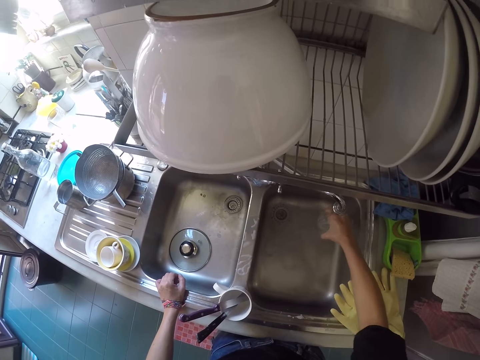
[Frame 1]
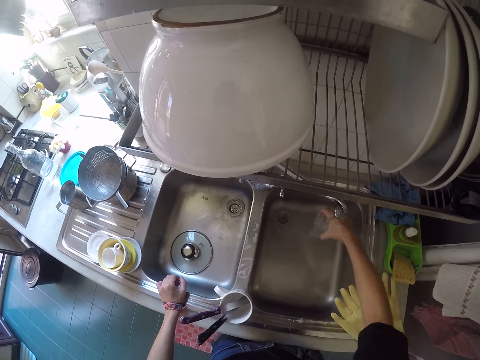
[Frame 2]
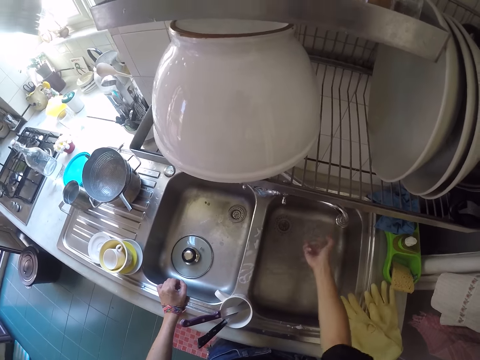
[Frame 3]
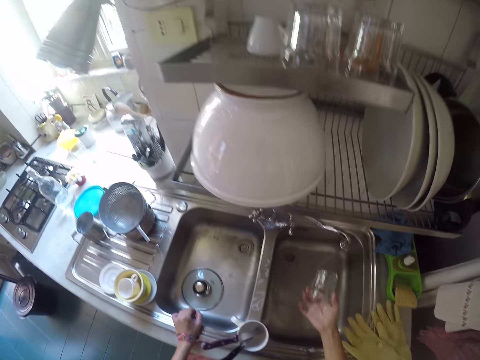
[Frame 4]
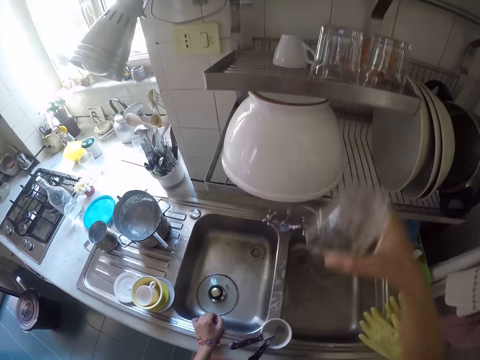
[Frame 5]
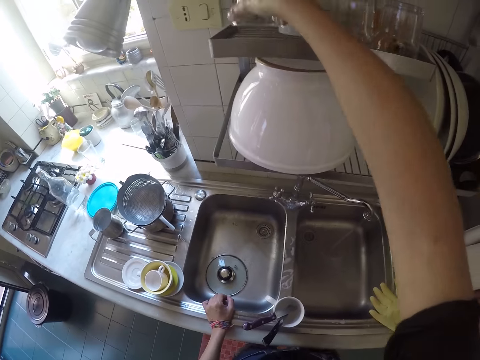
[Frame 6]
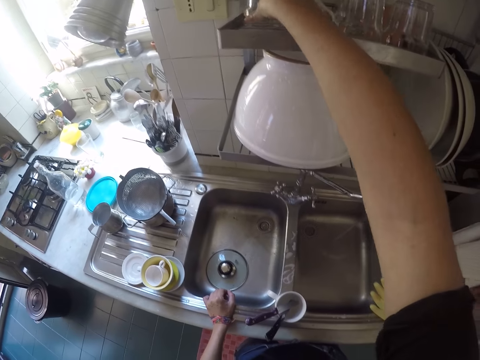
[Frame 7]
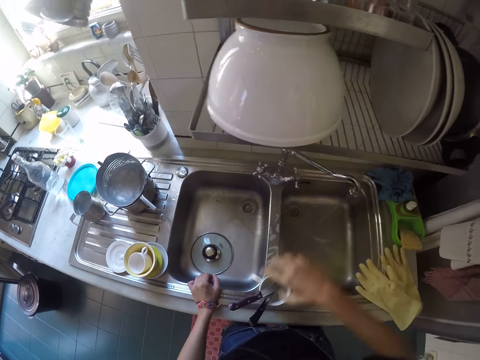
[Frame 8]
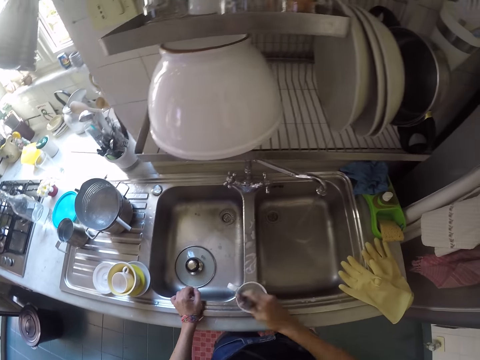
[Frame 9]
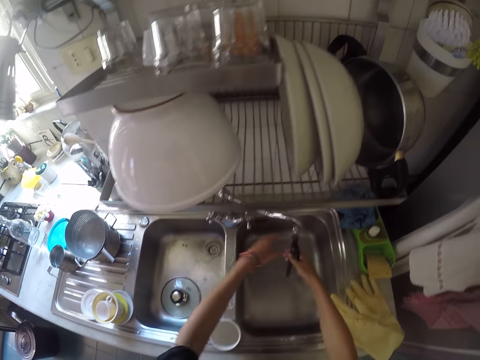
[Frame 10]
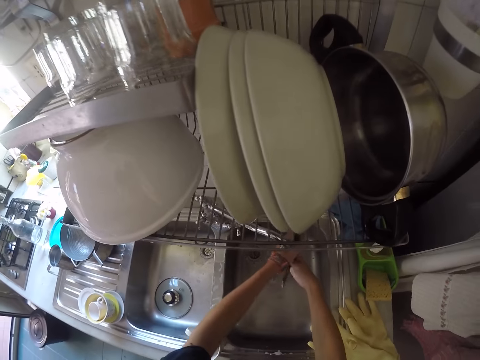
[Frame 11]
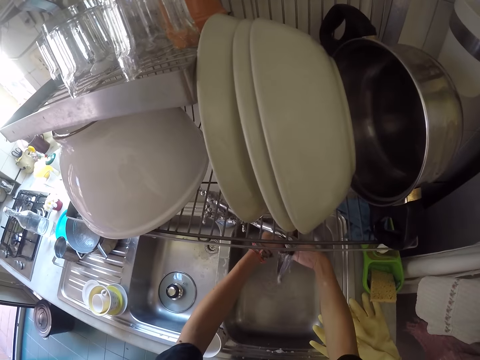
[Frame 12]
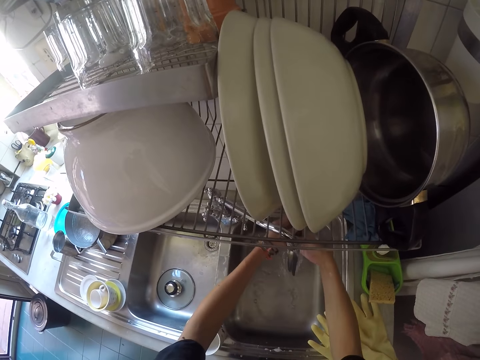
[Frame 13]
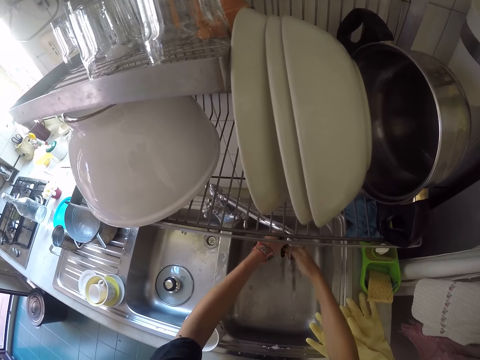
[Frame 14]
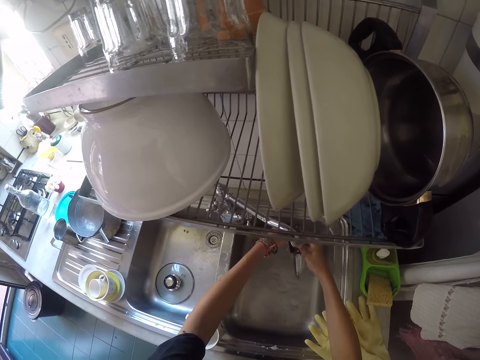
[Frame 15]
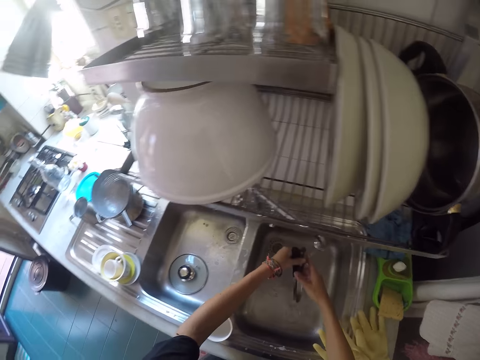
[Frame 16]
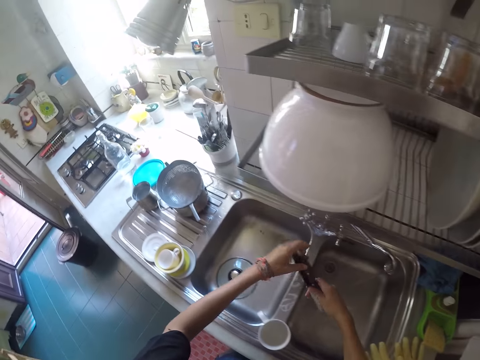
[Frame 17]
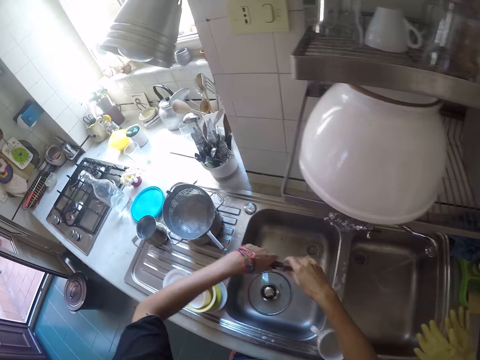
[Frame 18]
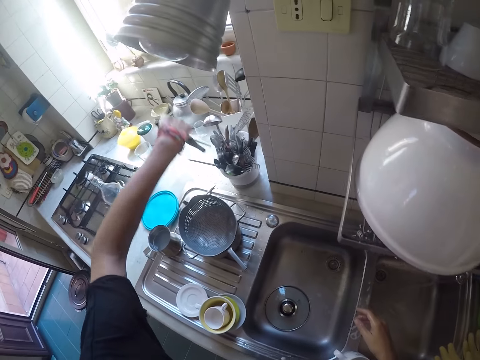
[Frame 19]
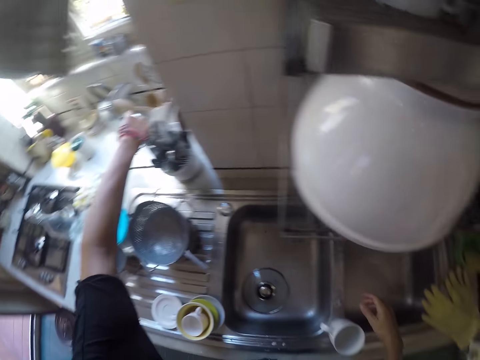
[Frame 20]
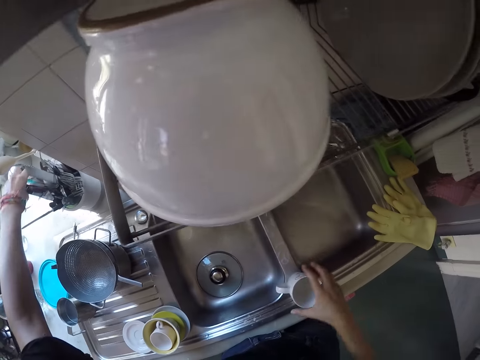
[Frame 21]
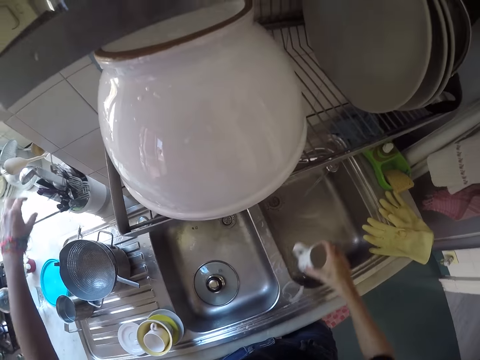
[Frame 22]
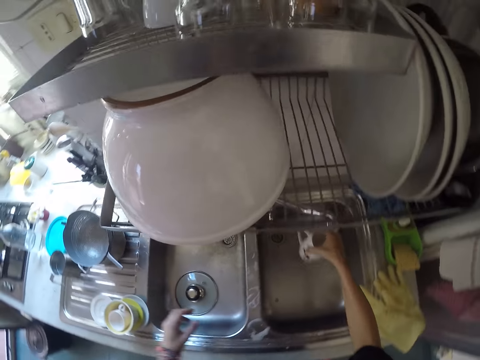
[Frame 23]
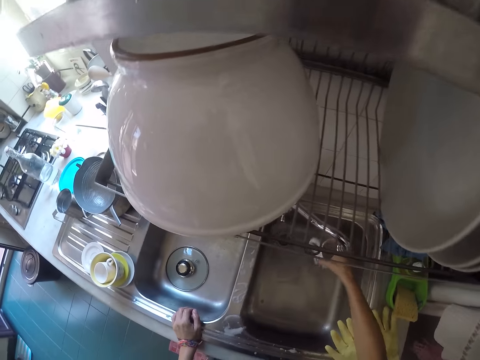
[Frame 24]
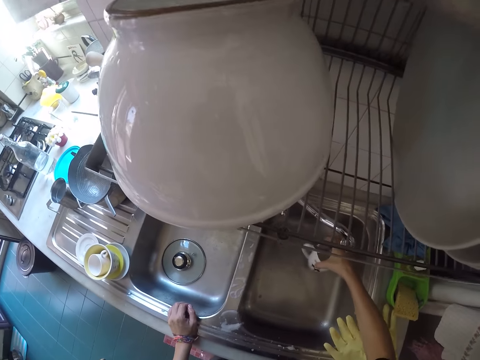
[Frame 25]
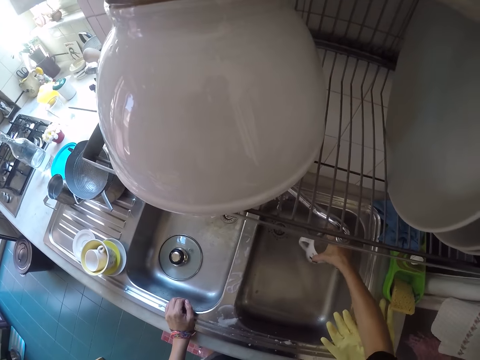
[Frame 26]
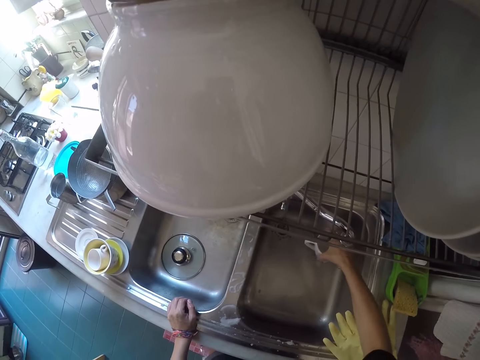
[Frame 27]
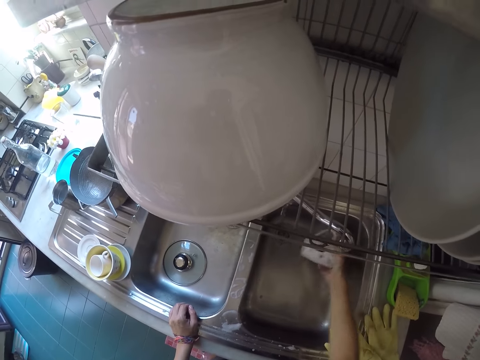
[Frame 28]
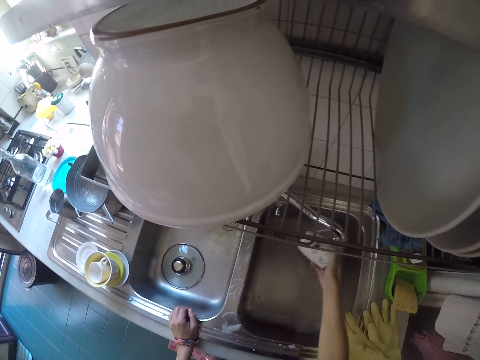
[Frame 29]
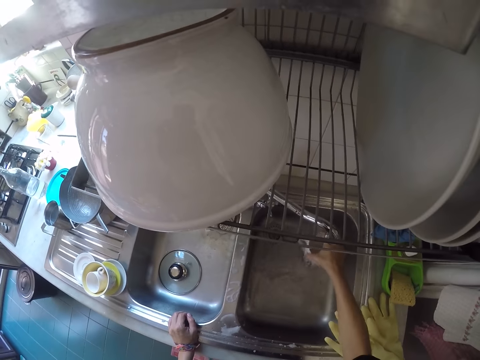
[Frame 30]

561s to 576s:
The camera wearer places the cup on the dish rack. They pick some cutlery from a cup on the kitchen sink. They rinse the cutlery with the tap water. They put the cutlery in a cutlery rack. They pick the cup from the kitchen sink. They rinse the cup with the tap water.

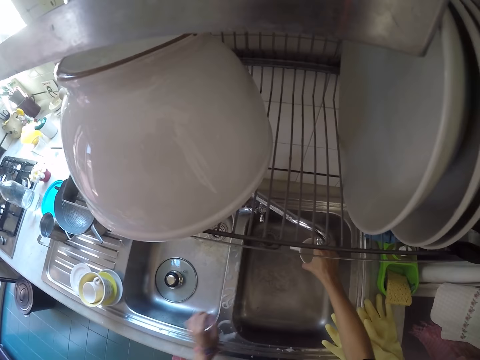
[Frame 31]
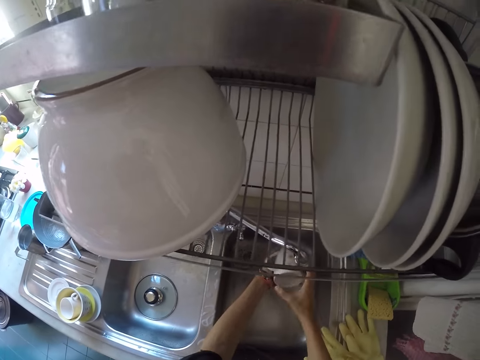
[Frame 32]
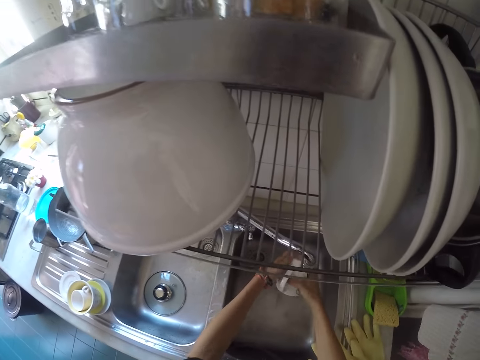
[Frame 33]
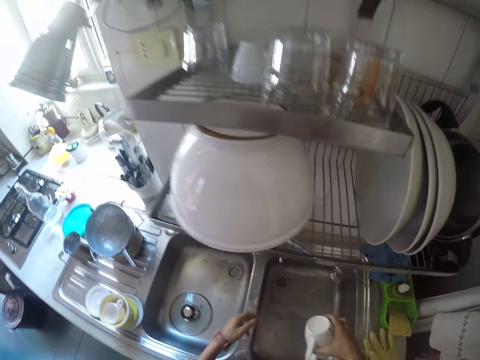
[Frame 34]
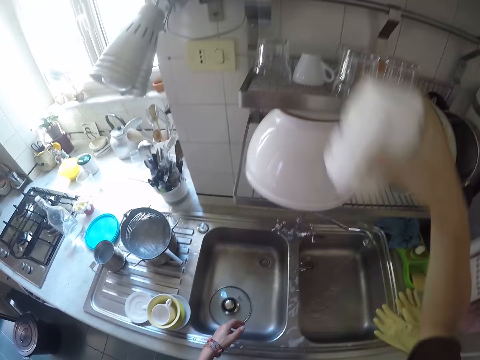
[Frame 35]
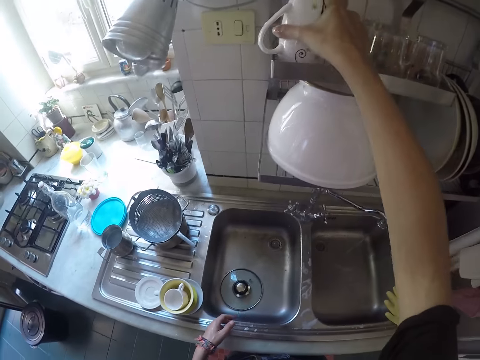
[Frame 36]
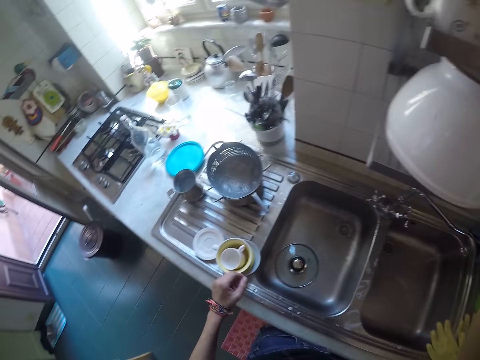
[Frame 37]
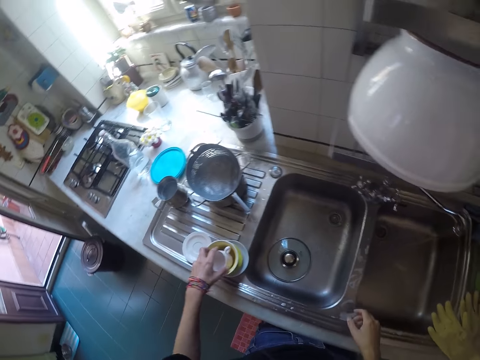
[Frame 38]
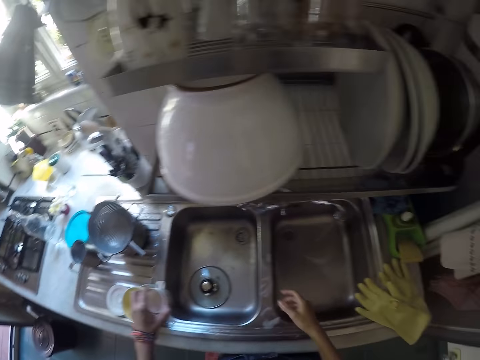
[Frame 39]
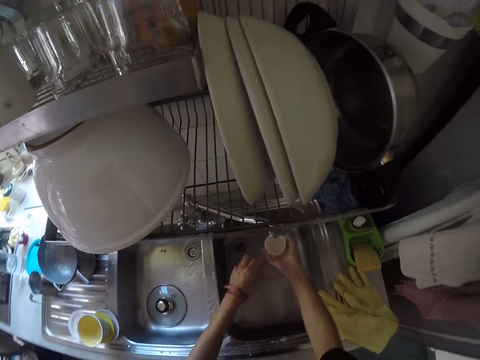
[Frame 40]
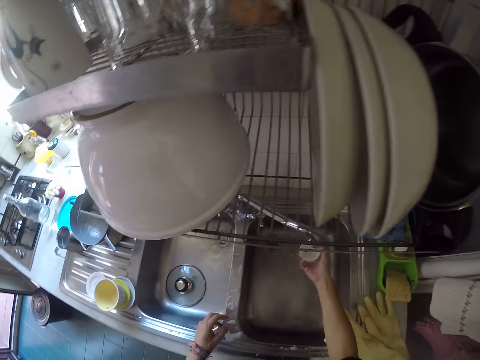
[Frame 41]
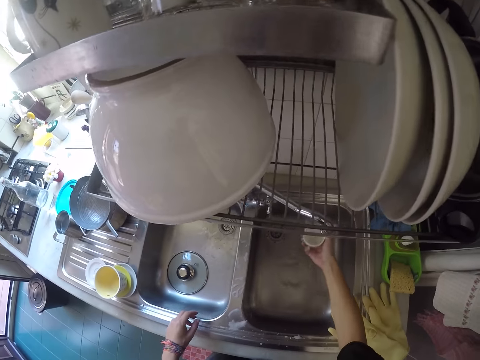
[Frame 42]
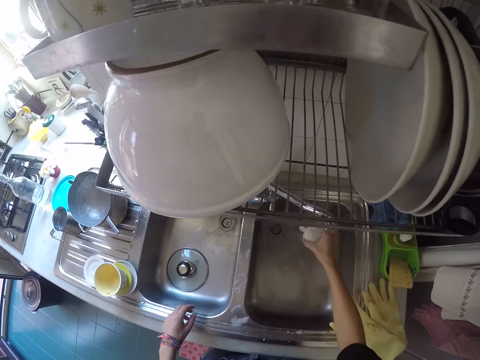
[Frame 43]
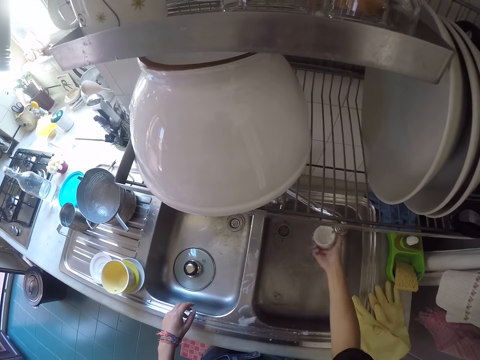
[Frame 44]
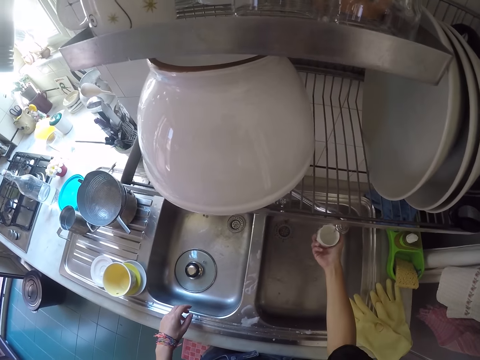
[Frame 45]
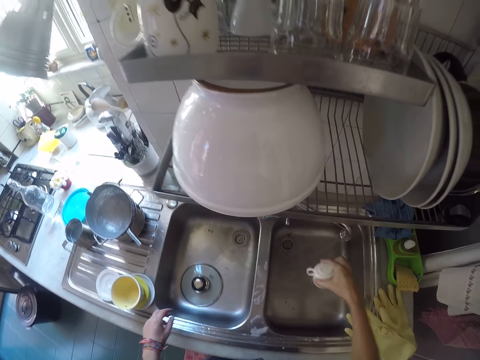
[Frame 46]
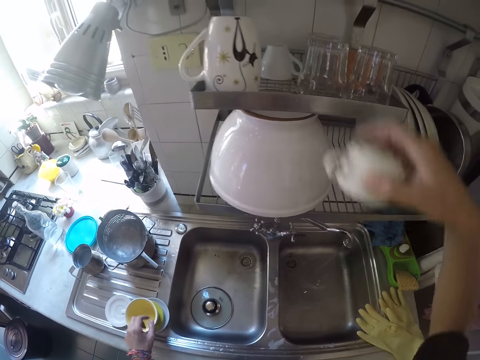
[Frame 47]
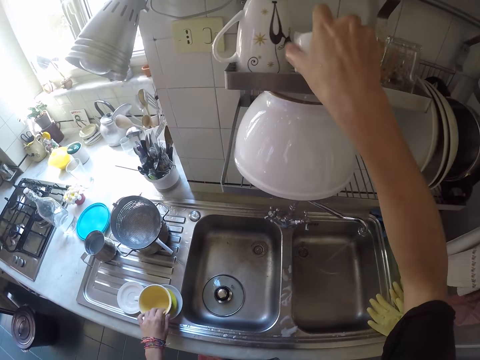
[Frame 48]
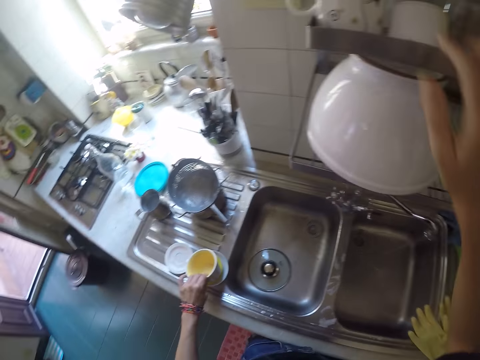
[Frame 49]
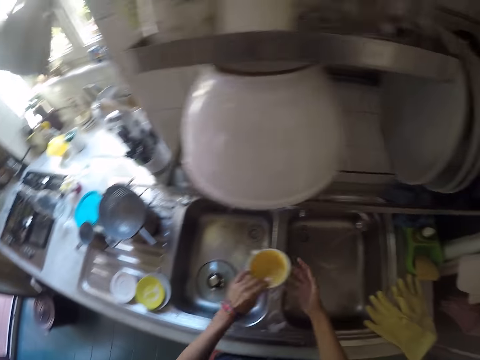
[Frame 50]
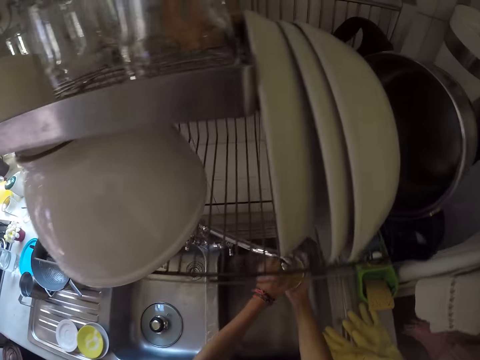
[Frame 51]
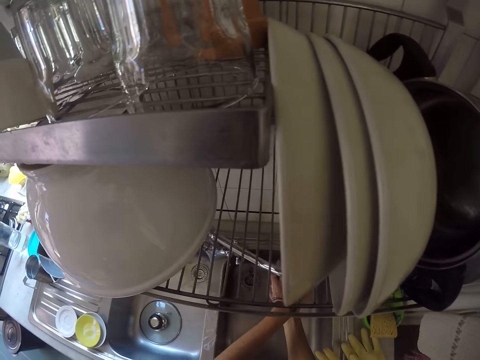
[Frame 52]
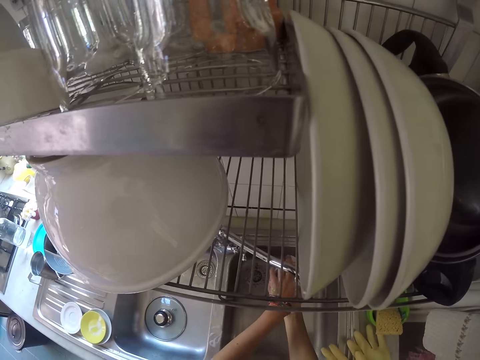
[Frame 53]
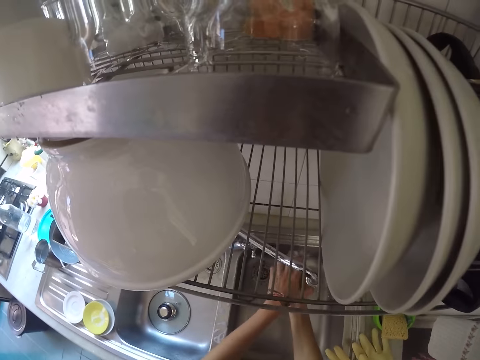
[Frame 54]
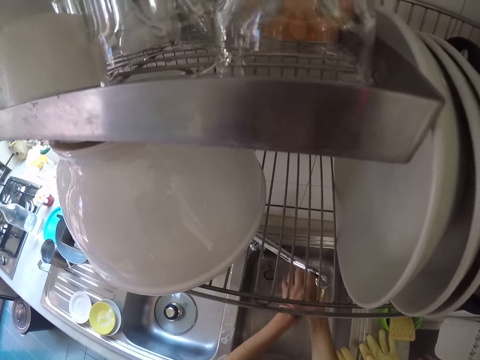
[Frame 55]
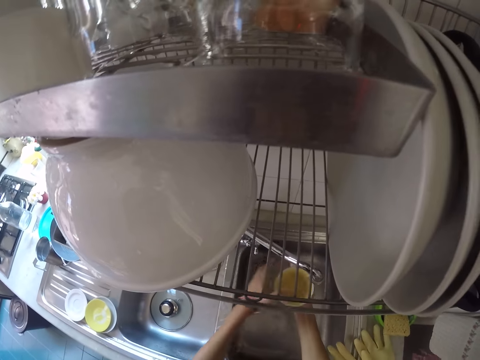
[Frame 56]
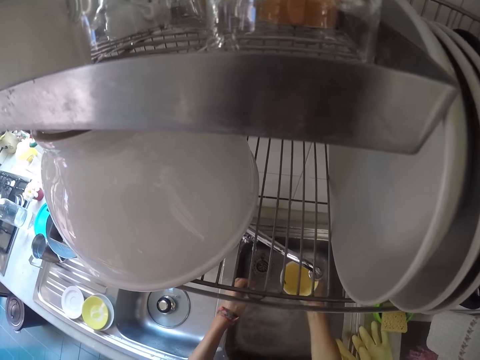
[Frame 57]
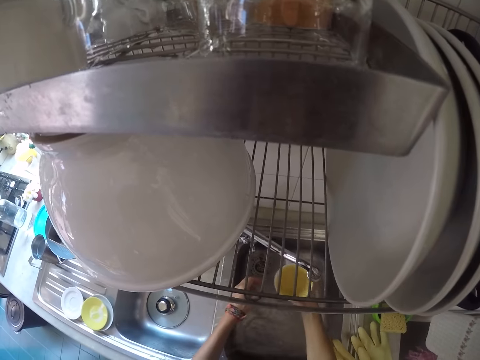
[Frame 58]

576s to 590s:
The camera wearer places the cup on the dish rack. They pick another cup from the kitchen sink. They rinse the cup with the tap water. They place the cup on the dish rack. They pick another cup from the kitchen sink. They rinse the cup with the tap water.
